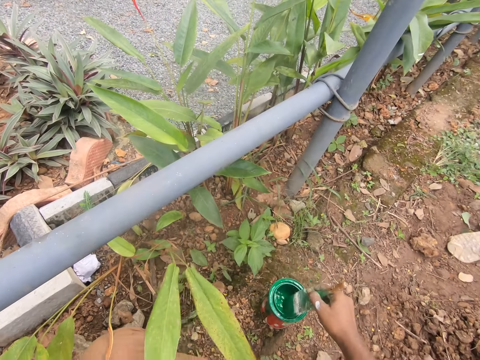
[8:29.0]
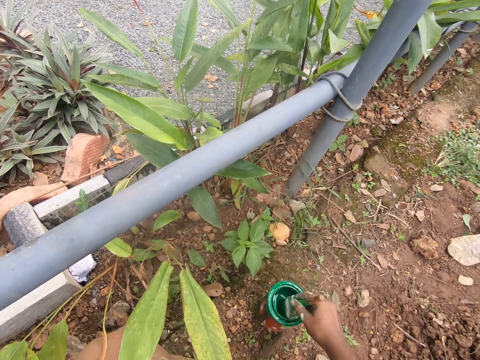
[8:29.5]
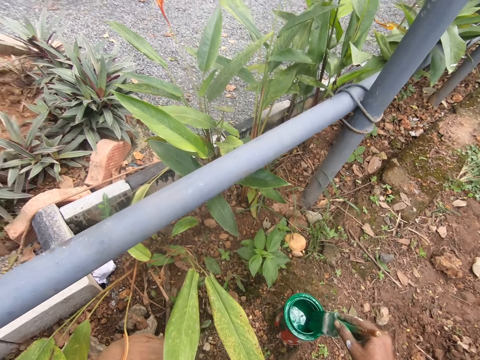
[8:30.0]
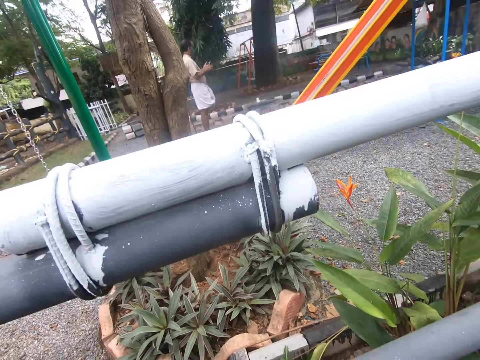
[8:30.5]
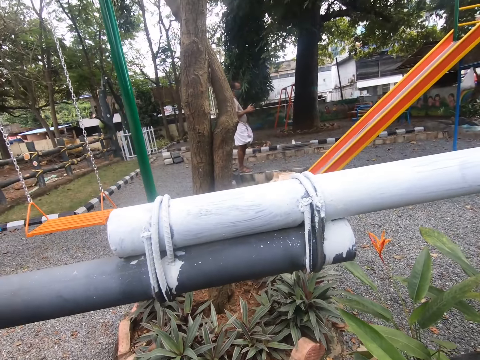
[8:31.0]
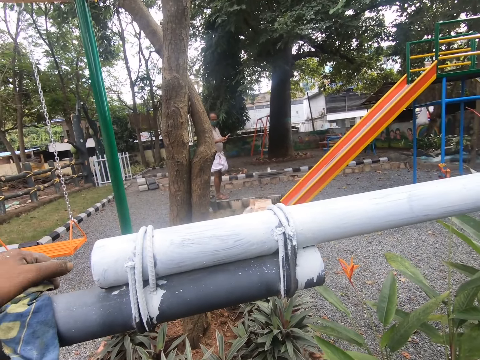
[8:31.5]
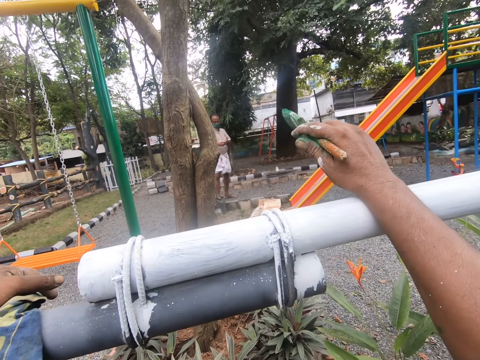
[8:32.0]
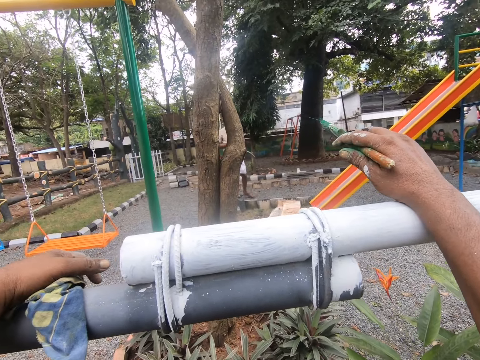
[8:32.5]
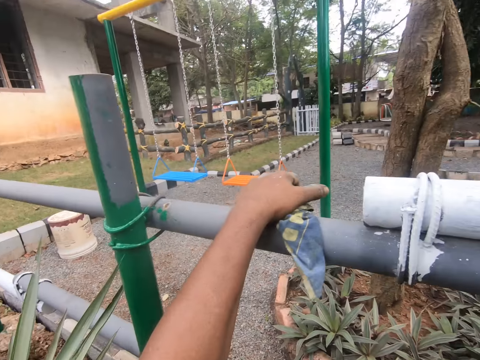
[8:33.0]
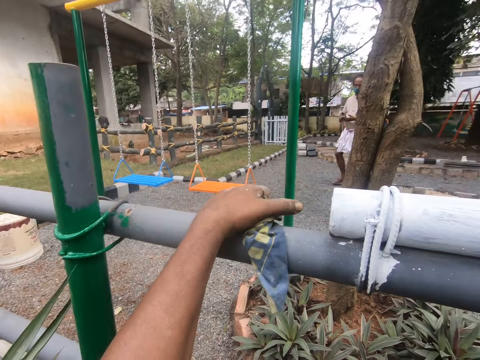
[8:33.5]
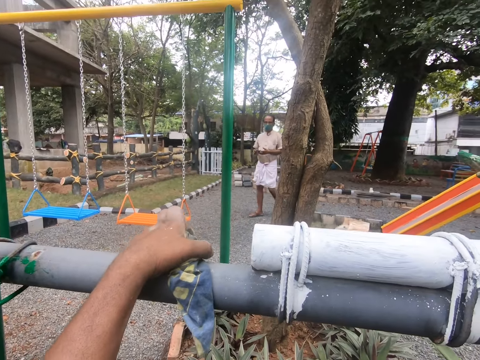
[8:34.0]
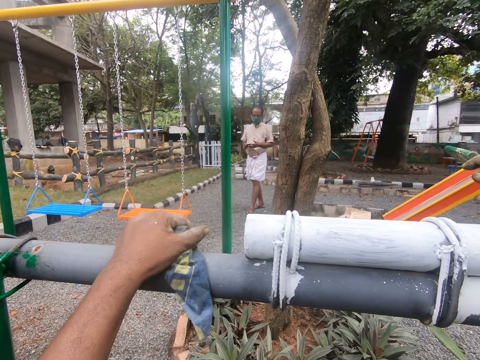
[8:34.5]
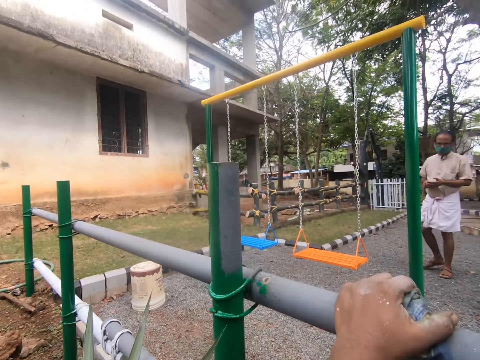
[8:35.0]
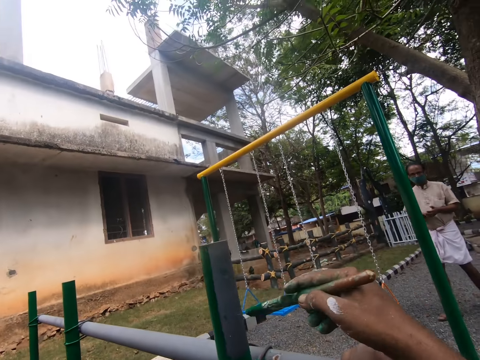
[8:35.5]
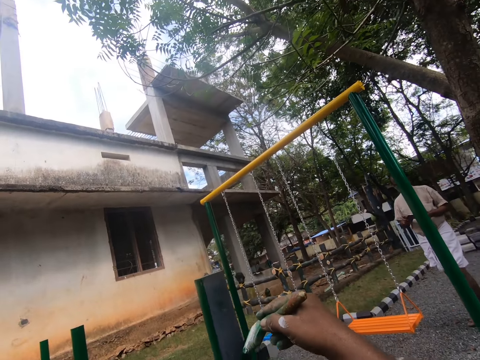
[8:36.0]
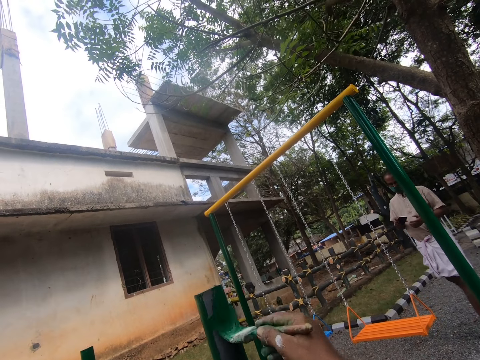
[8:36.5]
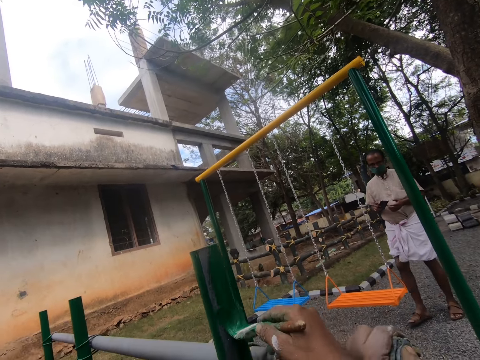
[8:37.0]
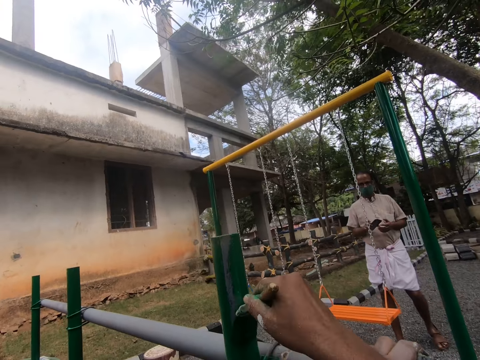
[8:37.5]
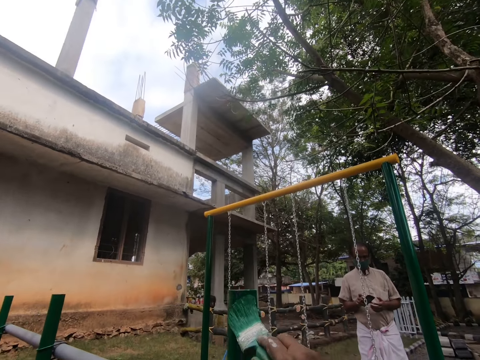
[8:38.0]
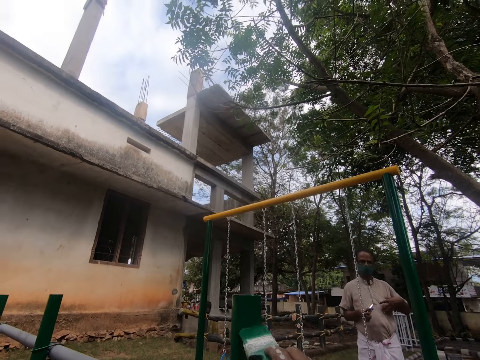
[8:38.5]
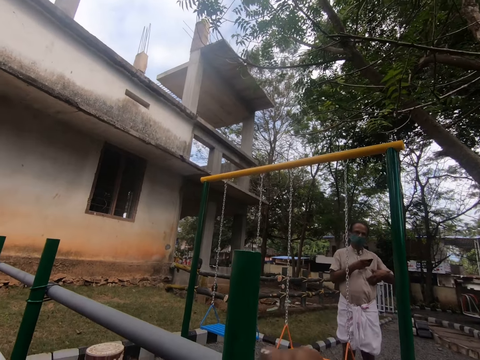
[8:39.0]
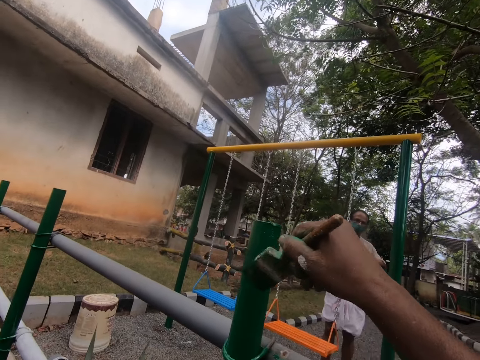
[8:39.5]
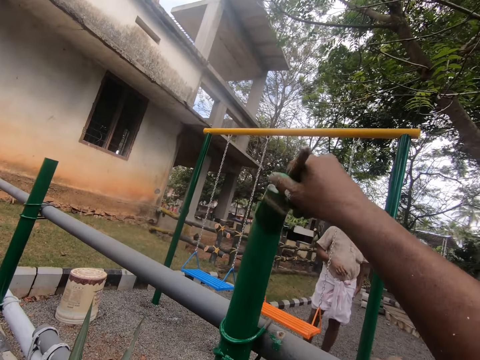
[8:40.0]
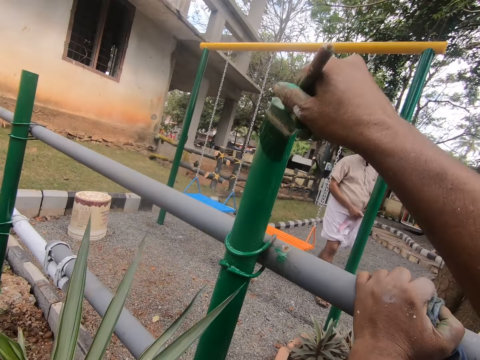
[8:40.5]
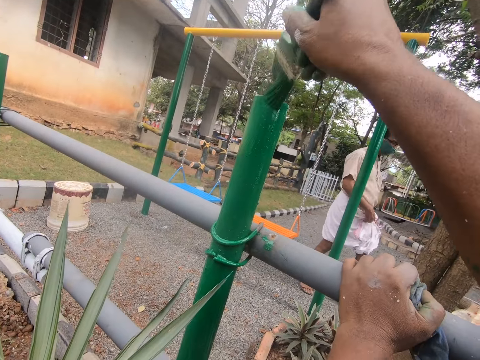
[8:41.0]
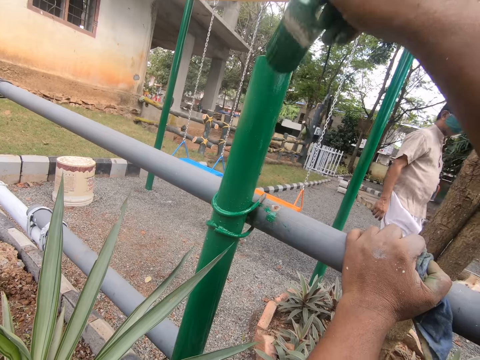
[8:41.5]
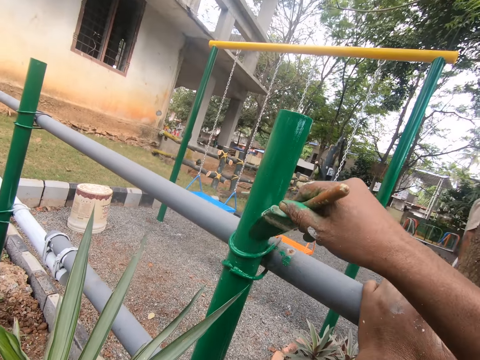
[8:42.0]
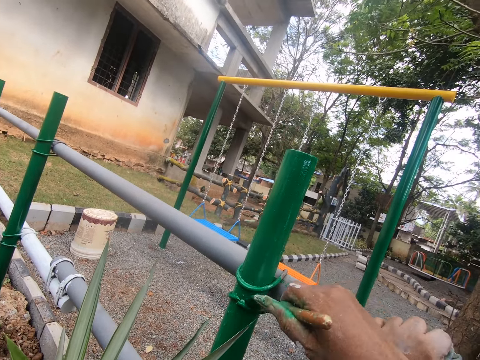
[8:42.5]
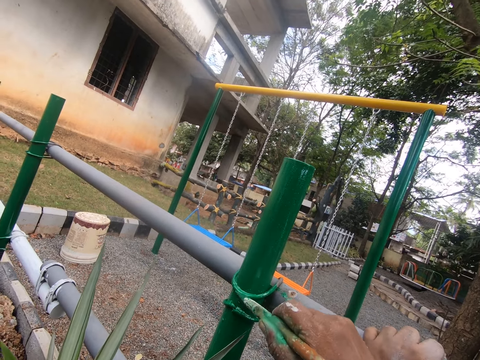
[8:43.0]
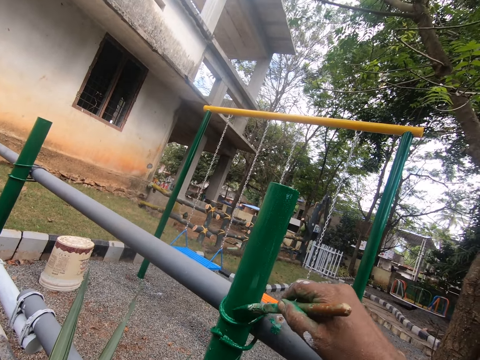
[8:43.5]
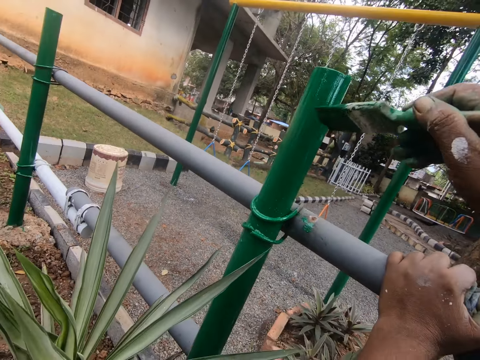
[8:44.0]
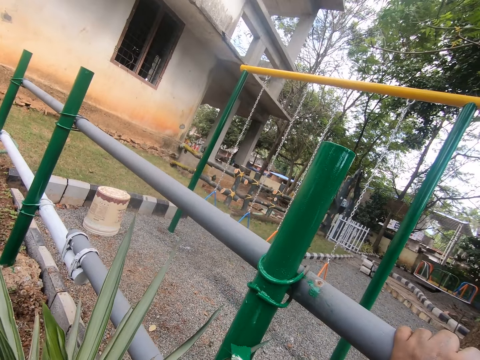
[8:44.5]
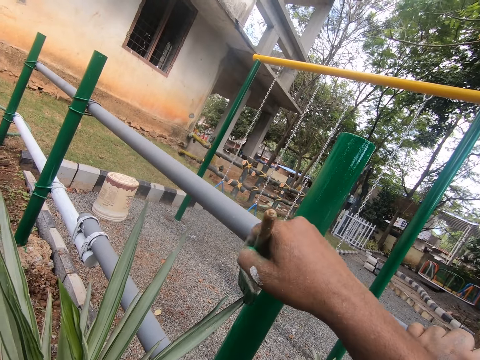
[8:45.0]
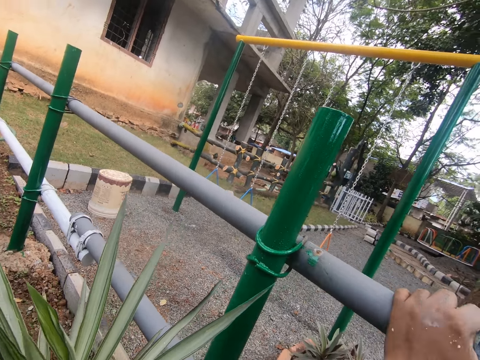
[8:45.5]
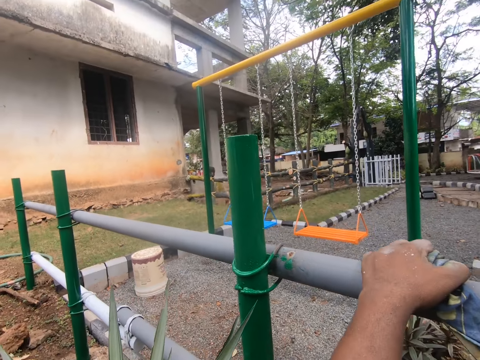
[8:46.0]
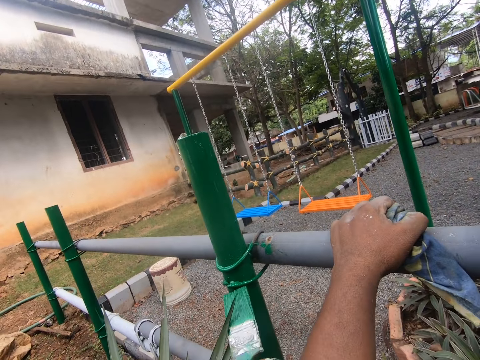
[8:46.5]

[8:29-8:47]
The camera wearer dips a brush in the paint. They hold a pipe with hands. They look around. They paint the pipe.

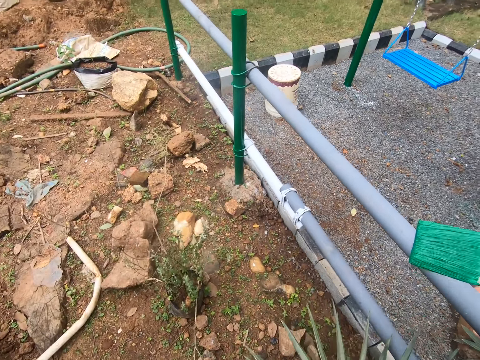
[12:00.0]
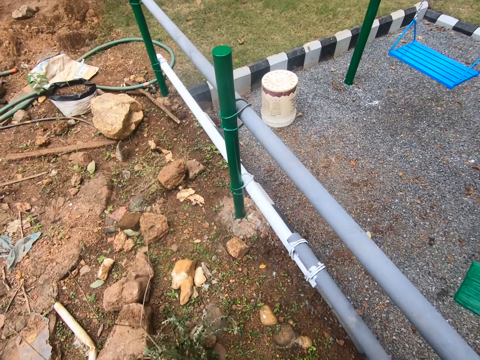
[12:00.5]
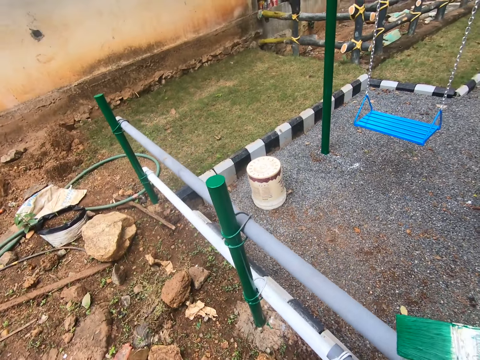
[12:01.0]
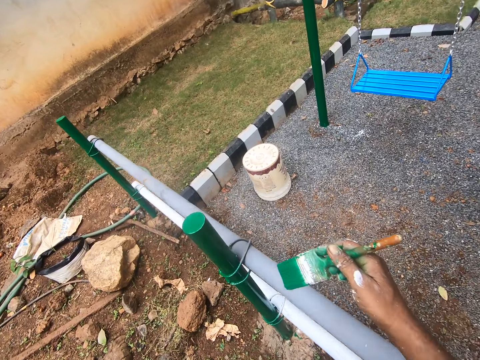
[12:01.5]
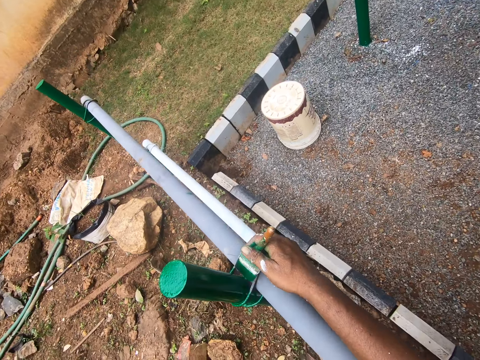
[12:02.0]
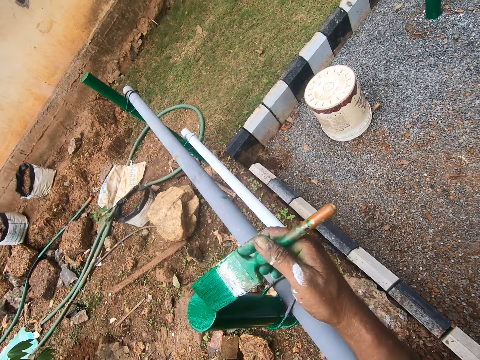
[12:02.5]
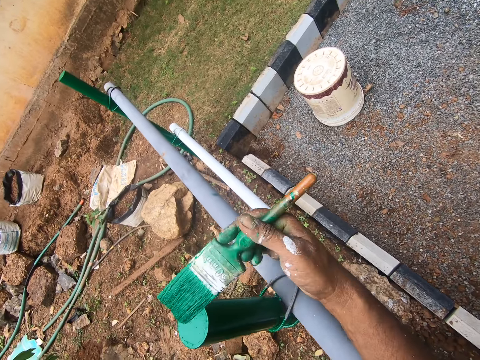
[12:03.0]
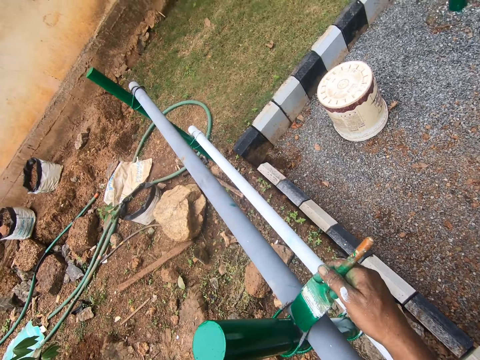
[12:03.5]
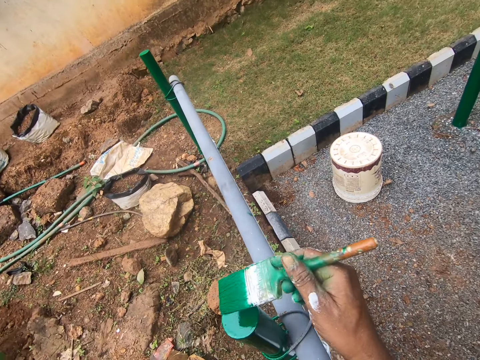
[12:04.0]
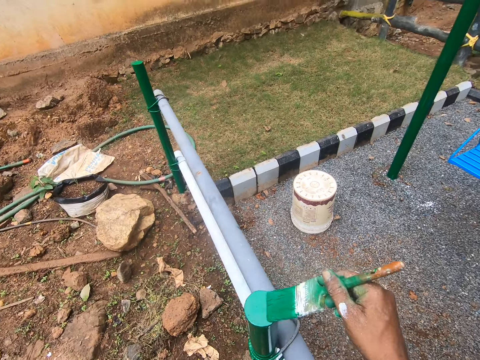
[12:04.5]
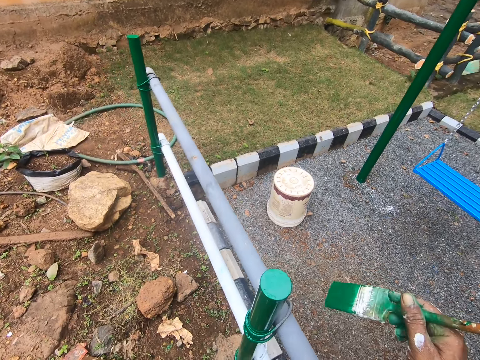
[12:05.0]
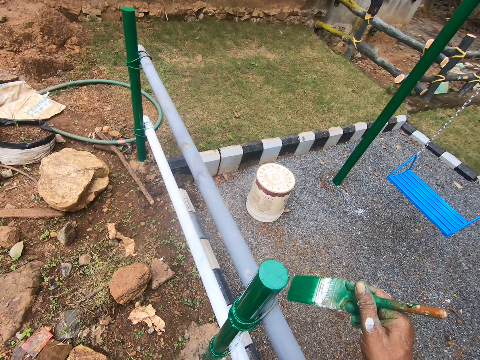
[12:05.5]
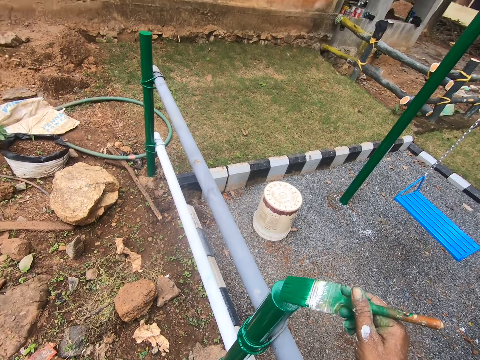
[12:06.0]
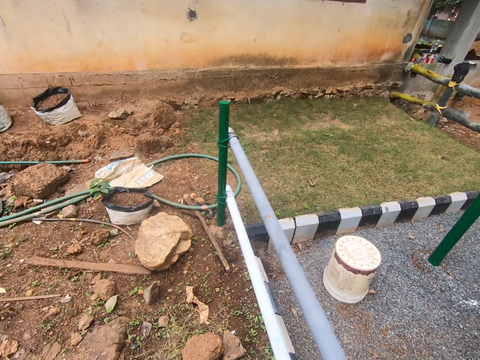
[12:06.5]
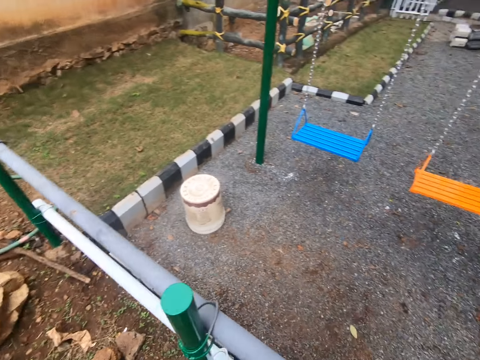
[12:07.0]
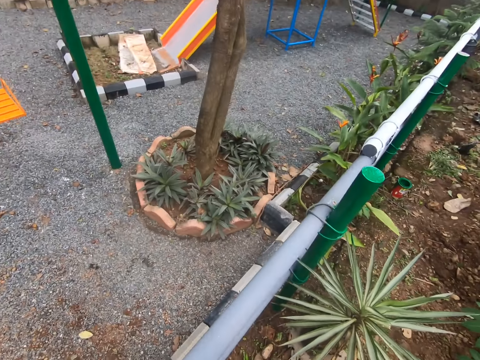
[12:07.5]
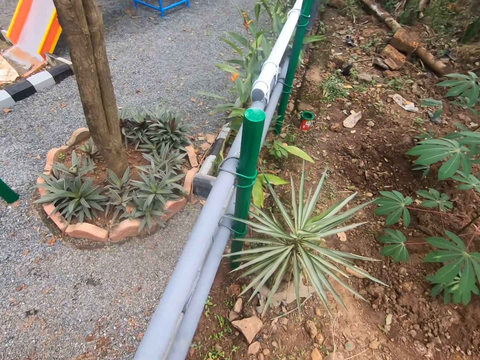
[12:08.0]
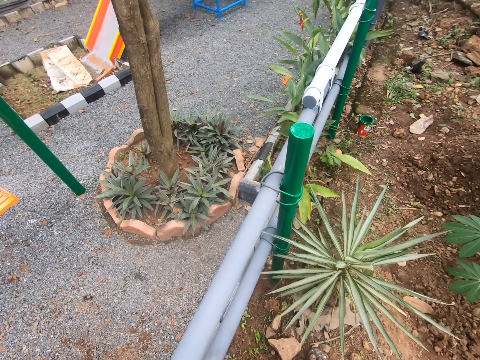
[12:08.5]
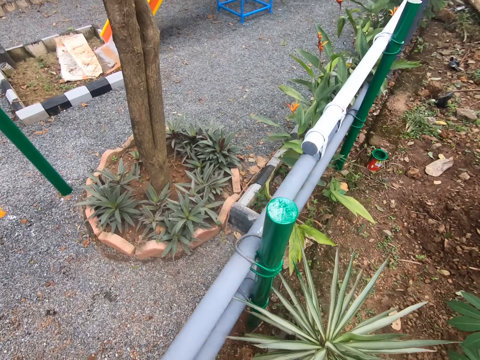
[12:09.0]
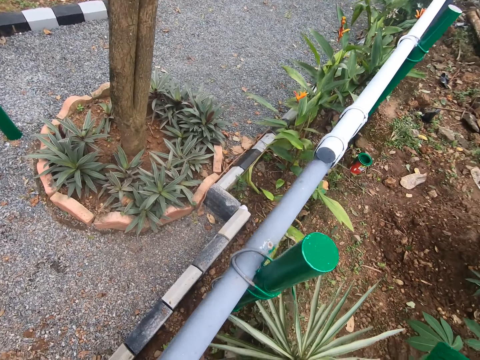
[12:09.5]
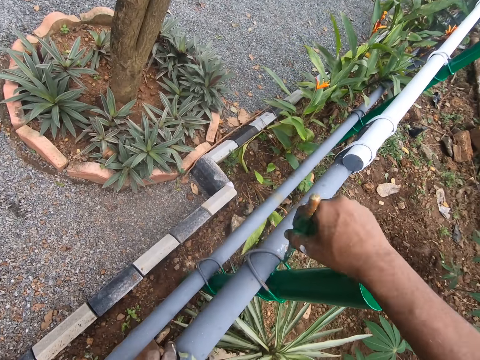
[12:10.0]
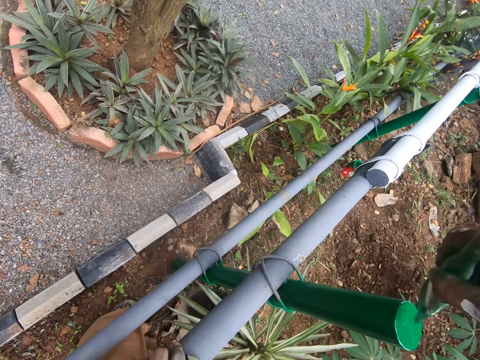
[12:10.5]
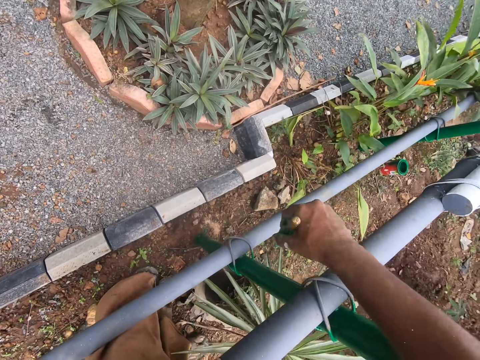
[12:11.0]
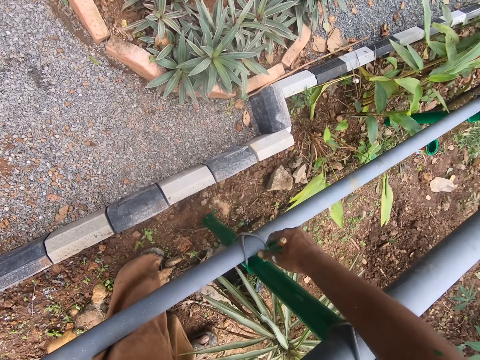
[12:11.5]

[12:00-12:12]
The camera wearer walks around the park. They paint the fence post with a paint brush. They look around the park. They walk around. They paint the fence post with the paint brush.
